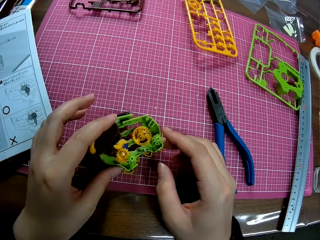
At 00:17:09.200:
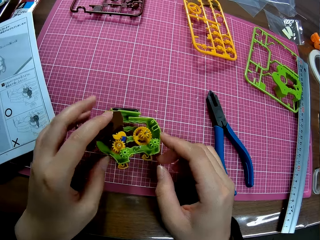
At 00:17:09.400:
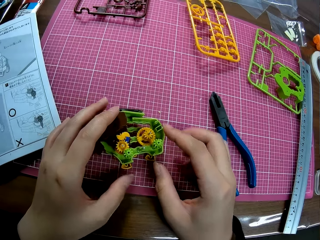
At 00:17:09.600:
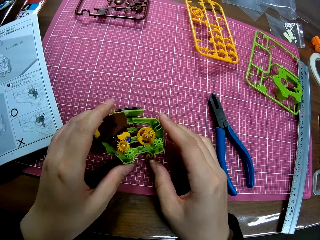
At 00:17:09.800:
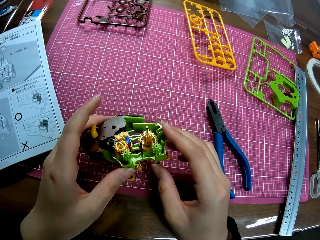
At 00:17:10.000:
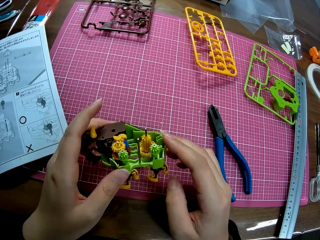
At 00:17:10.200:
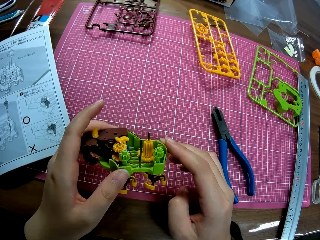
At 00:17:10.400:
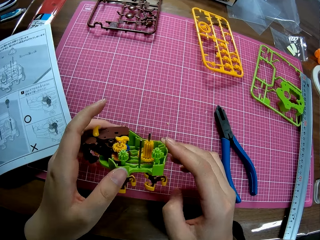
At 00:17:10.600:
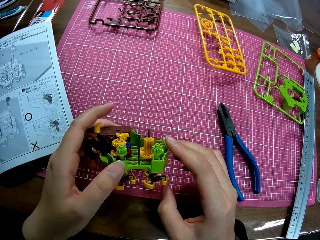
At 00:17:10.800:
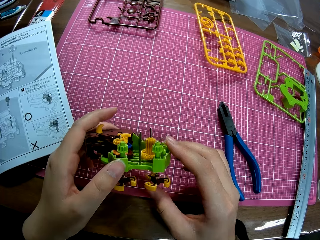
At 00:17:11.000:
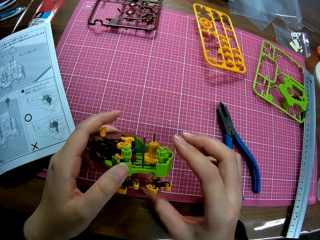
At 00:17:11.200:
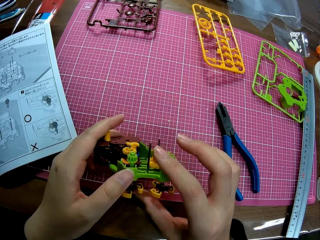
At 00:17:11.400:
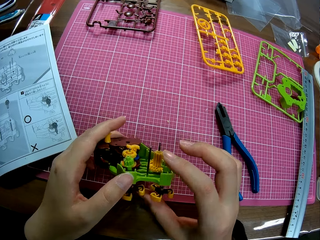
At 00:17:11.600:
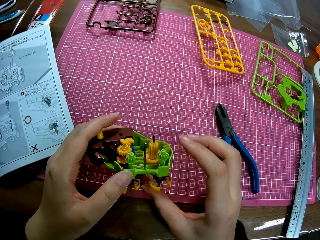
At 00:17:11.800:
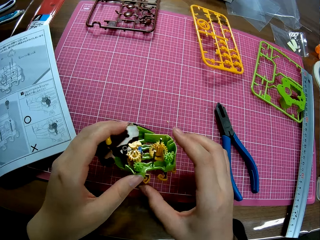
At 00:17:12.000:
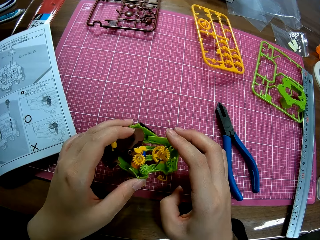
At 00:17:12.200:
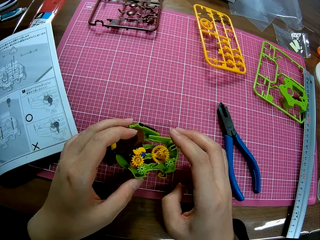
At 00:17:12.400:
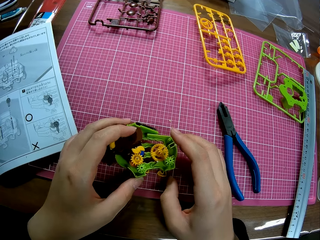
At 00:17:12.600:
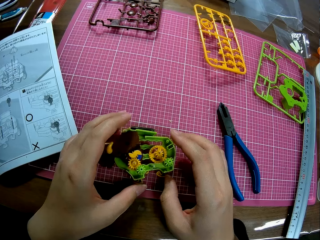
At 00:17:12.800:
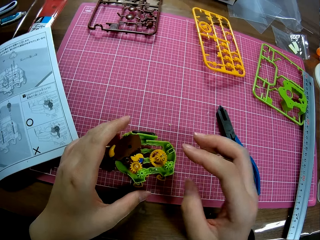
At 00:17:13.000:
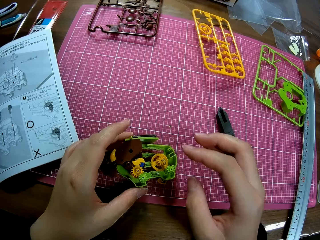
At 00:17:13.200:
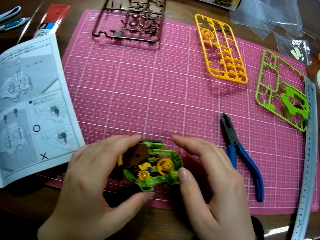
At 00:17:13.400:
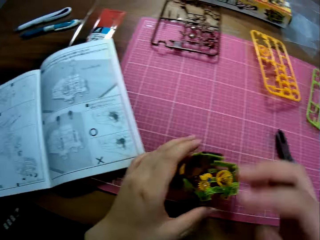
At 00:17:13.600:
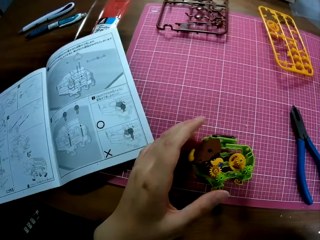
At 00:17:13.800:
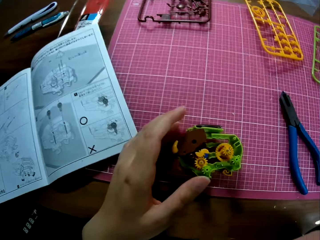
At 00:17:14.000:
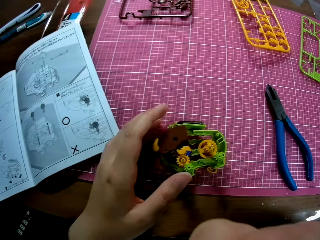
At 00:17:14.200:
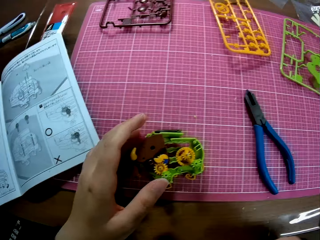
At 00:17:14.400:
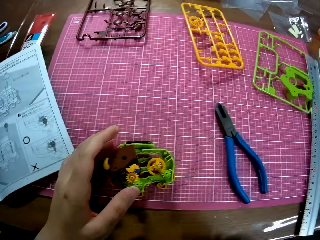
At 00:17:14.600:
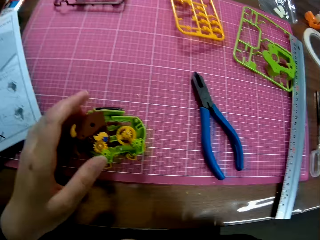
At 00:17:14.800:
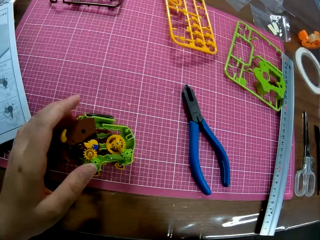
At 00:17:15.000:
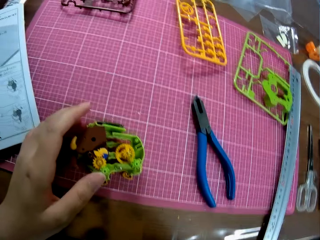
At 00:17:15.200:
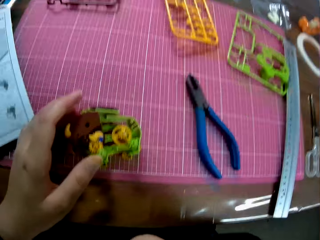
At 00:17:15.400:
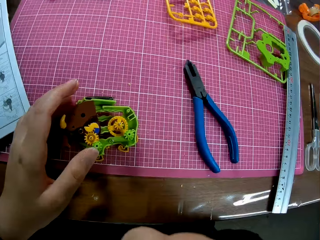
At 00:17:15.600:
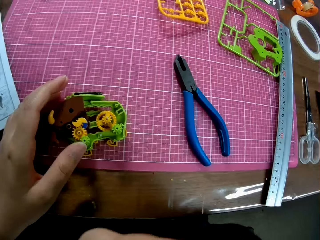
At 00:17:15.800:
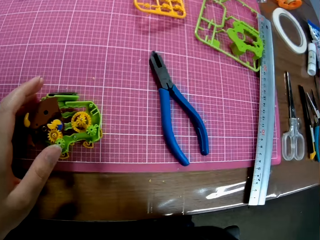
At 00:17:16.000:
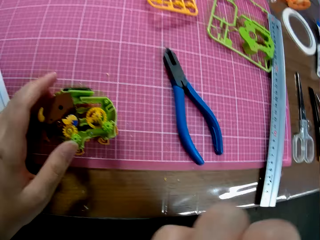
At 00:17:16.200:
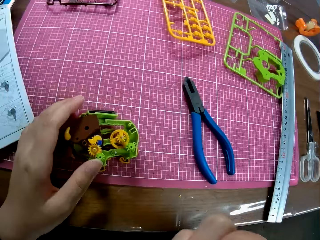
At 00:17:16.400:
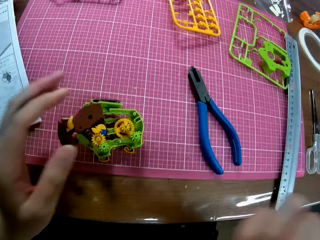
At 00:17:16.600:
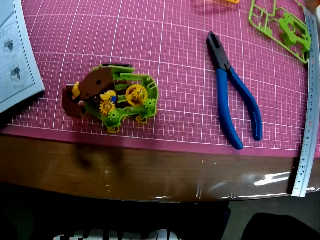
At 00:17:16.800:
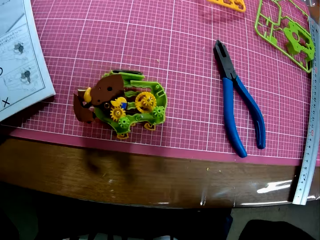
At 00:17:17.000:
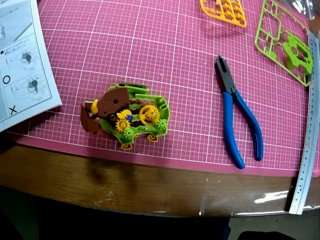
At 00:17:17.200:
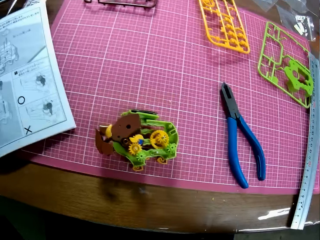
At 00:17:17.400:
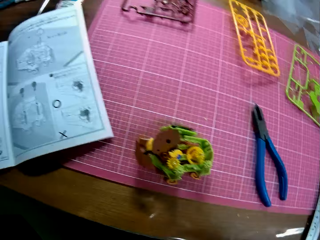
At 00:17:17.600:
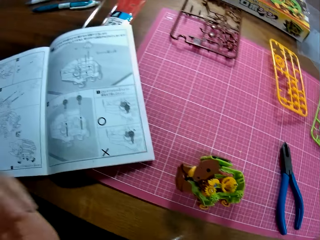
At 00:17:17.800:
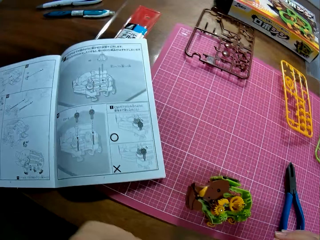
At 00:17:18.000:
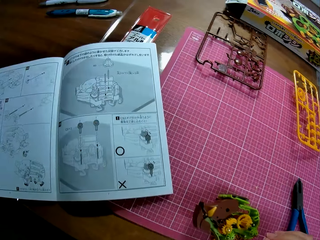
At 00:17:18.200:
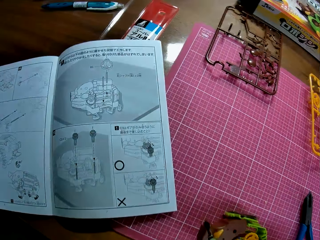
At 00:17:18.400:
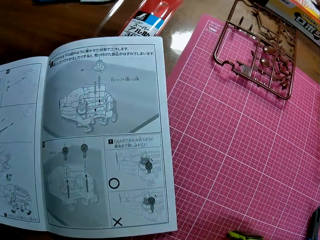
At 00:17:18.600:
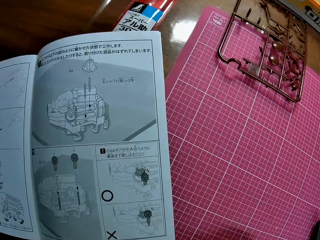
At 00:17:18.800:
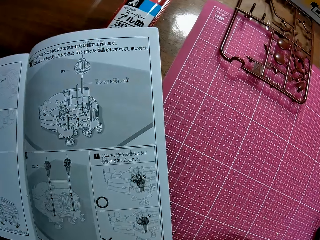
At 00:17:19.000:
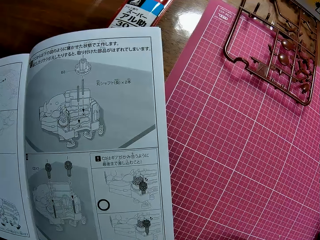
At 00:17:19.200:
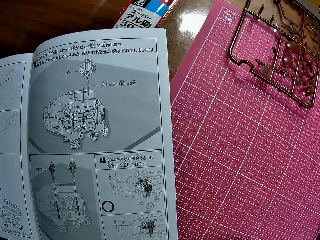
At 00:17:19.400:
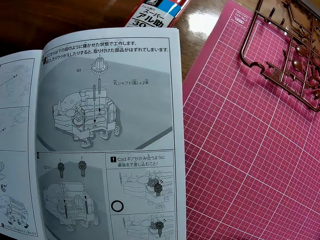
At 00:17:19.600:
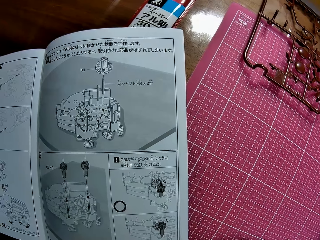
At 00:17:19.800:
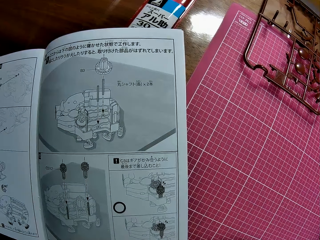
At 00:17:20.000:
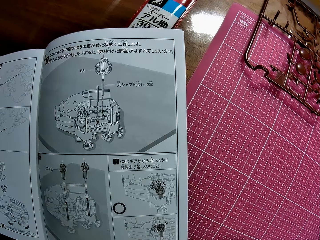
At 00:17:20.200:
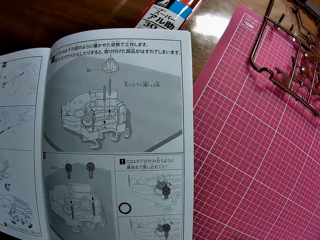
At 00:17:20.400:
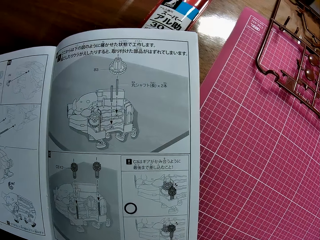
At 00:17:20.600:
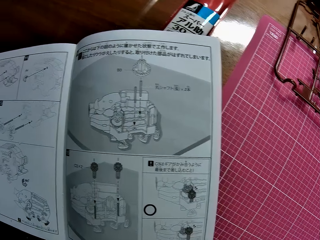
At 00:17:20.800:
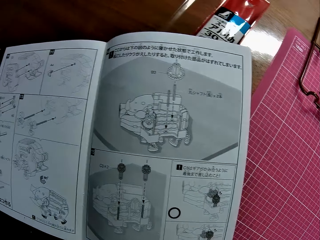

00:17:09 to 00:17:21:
The camera wearer puts the model on the cutting mat. He lifts the model off the table. He puts the model on the table. He pulls his hand off the model. He reads through the modeling manual on the table.

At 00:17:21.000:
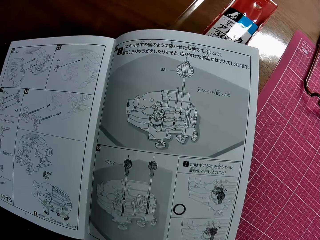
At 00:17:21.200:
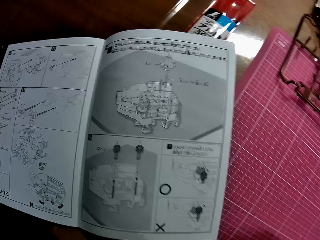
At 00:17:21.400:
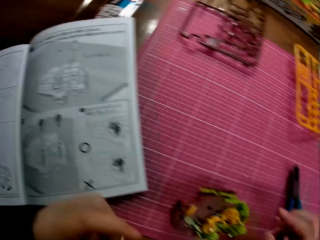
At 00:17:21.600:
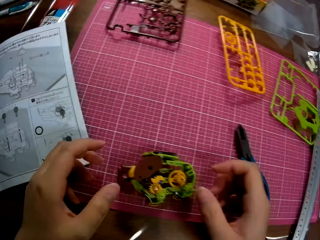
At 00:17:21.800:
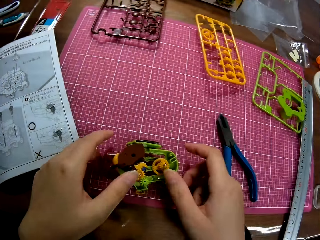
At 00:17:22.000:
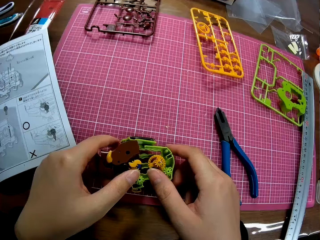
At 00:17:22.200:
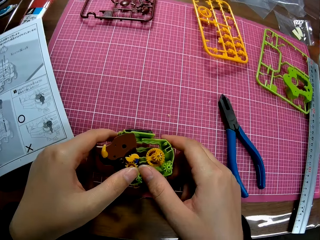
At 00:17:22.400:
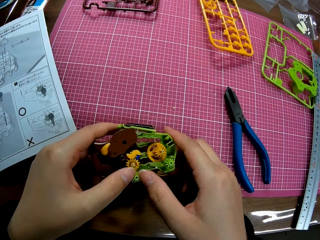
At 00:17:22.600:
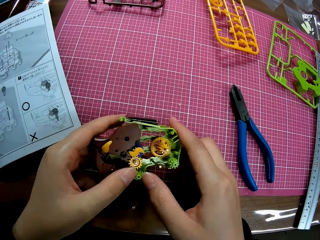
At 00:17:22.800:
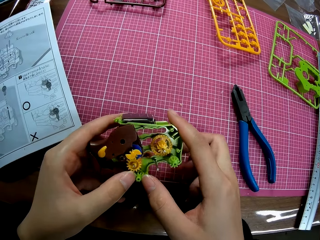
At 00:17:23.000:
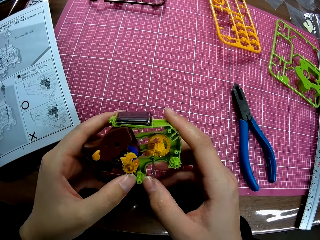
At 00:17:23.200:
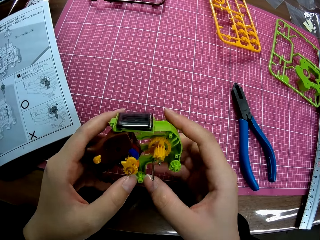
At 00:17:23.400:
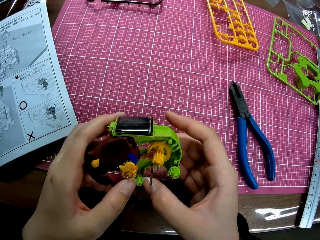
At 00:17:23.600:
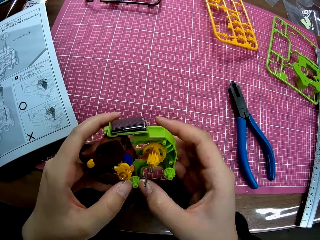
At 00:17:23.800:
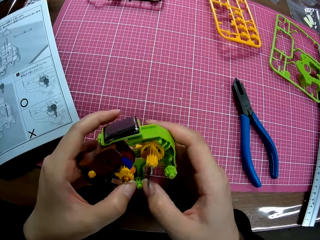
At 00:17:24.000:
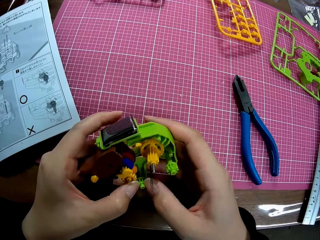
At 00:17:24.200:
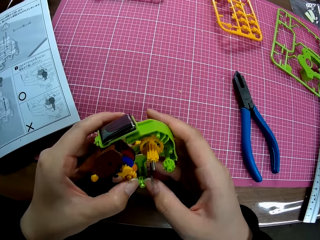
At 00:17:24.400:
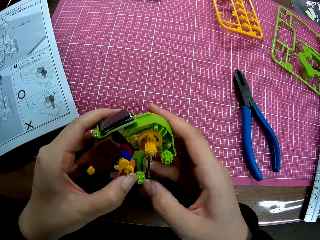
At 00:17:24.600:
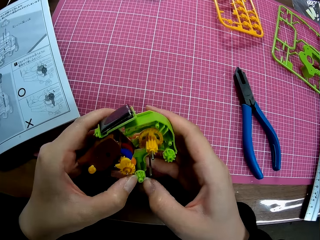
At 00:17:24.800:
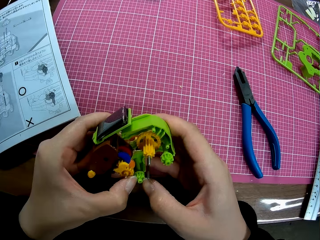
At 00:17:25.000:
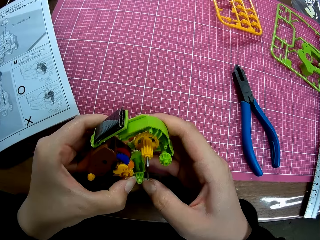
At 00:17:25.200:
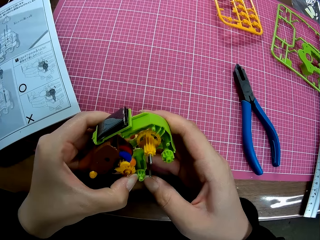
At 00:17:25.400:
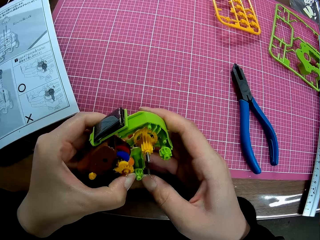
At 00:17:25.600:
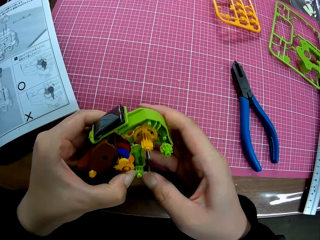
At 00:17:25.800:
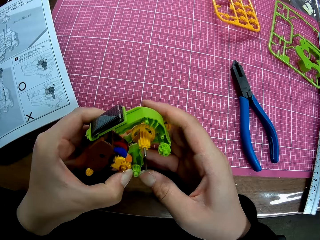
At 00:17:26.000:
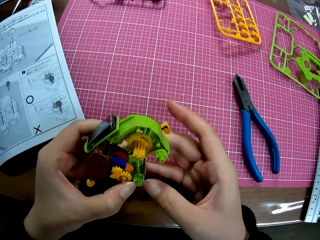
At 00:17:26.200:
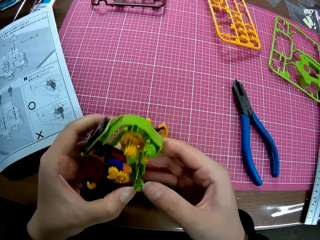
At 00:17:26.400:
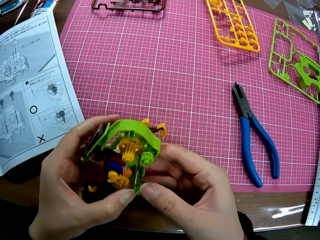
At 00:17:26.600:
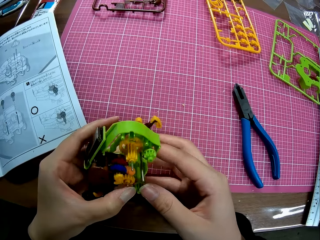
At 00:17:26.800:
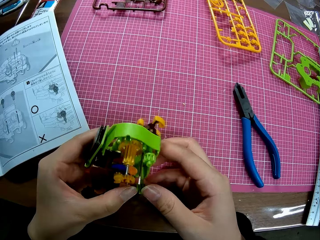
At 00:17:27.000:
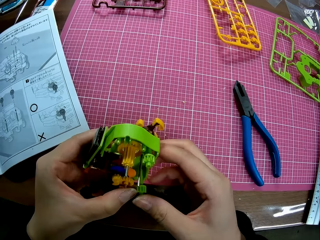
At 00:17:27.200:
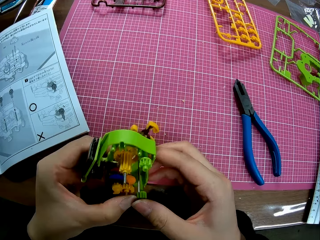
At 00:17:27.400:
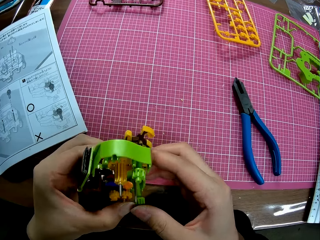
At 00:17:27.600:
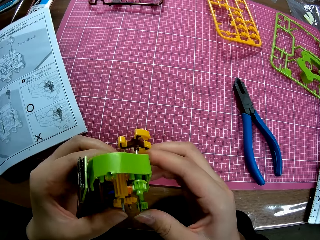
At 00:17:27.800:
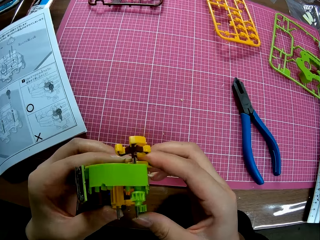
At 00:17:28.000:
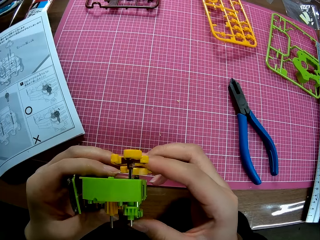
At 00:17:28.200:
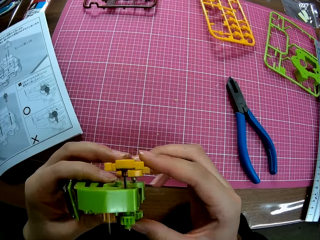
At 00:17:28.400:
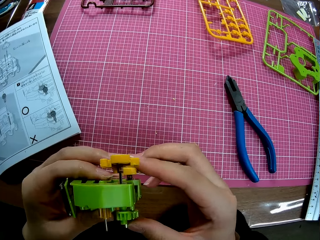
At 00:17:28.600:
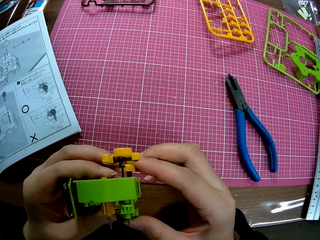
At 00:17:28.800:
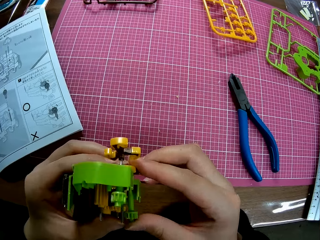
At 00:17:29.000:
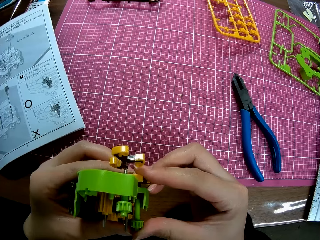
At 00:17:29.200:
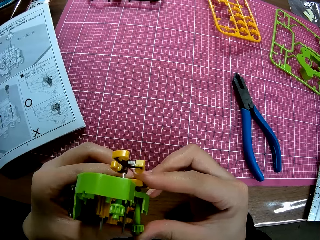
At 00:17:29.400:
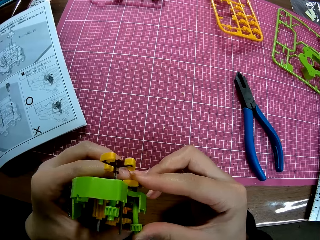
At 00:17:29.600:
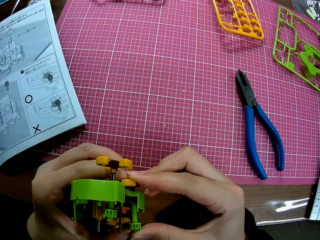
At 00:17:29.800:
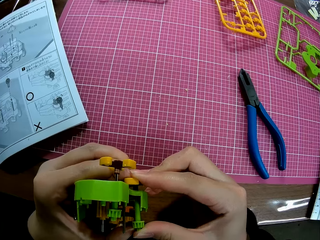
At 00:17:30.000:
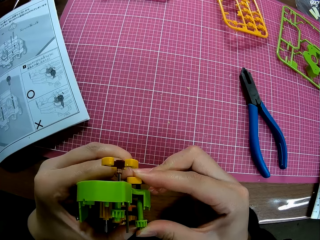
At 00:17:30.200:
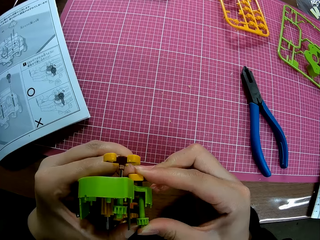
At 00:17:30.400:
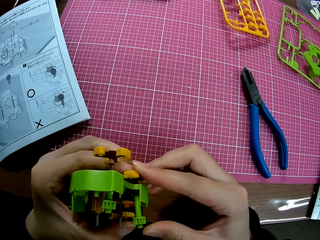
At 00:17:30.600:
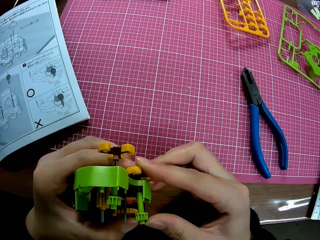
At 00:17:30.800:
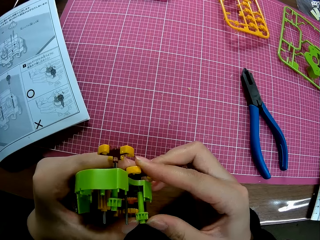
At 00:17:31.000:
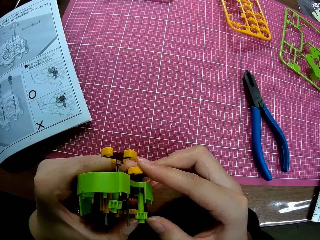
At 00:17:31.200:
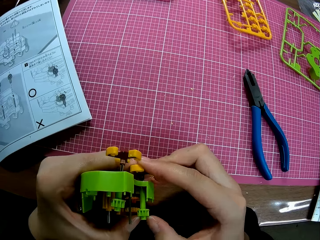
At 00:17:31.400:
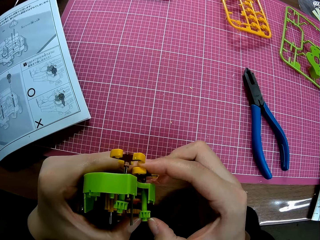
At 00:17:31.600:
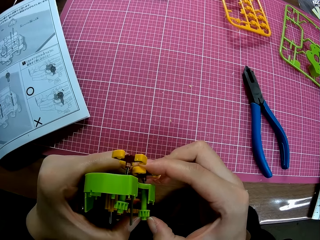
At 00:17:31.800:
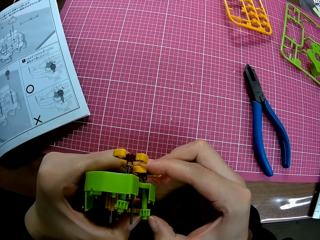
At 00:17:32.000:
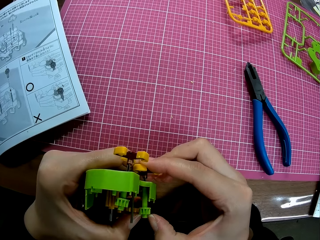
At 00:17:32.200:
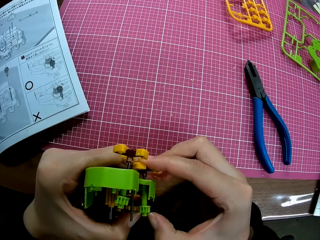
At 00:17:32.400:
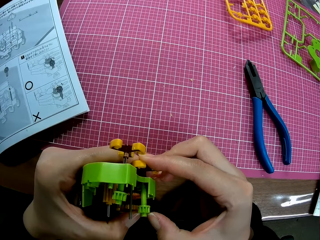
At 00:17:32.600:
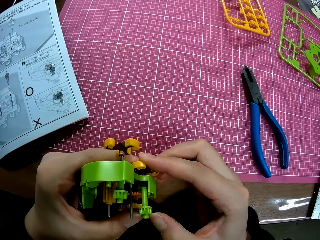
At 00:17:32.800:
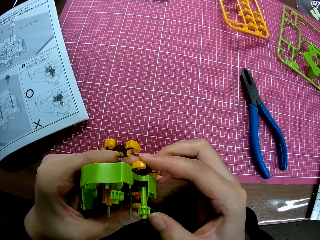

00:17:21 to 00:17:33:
The camera wearer adjusts the toy engine. They put the model on the cutting mat.
